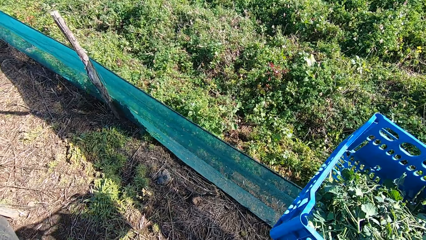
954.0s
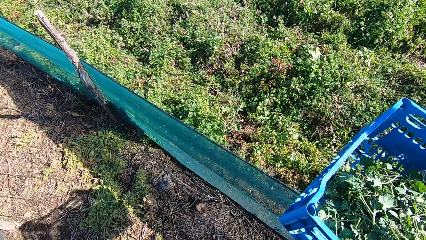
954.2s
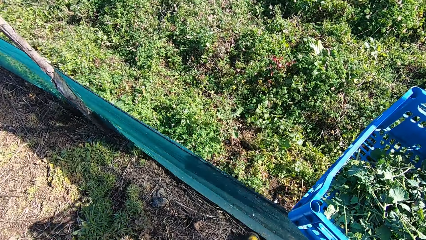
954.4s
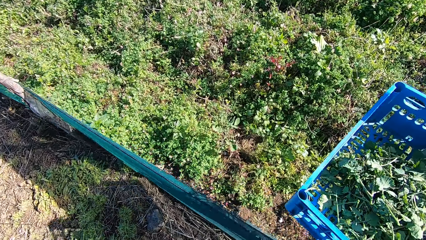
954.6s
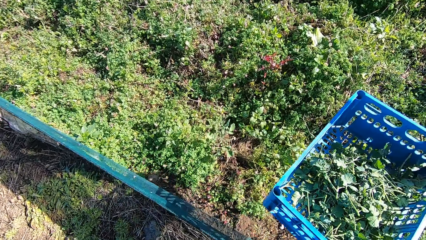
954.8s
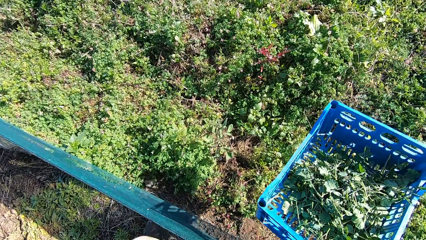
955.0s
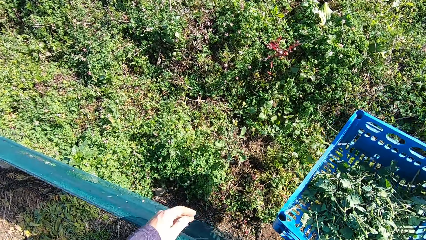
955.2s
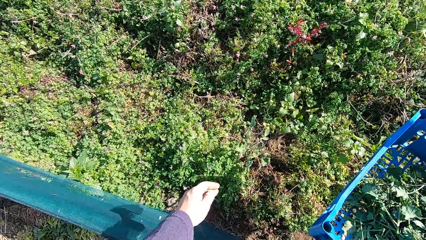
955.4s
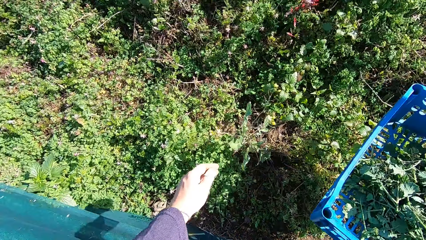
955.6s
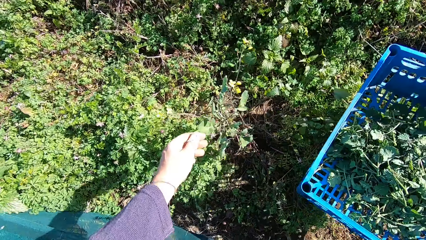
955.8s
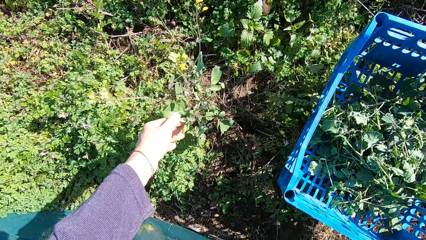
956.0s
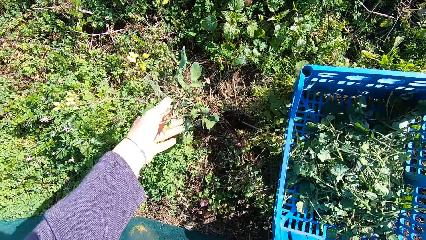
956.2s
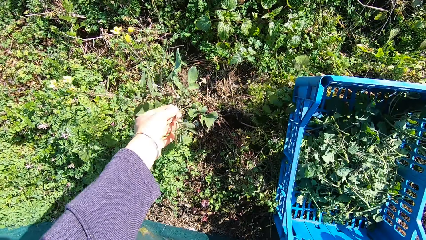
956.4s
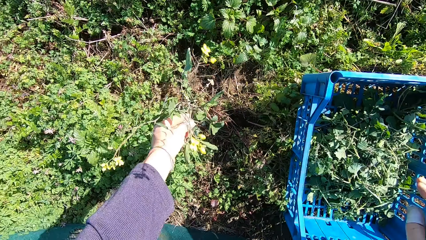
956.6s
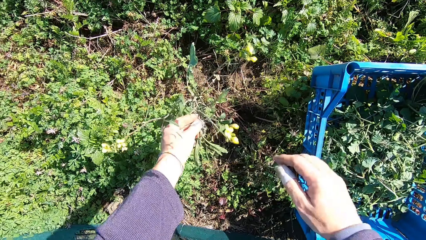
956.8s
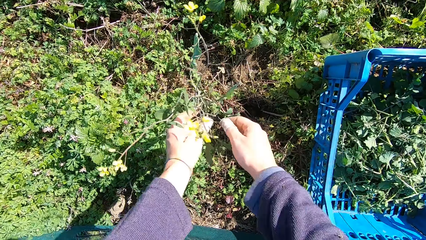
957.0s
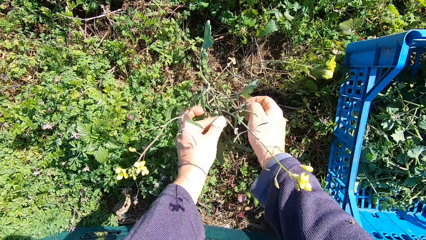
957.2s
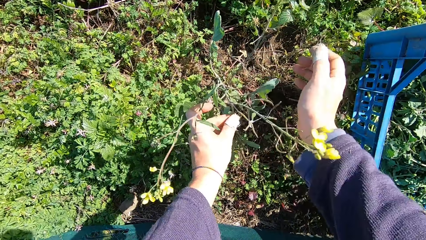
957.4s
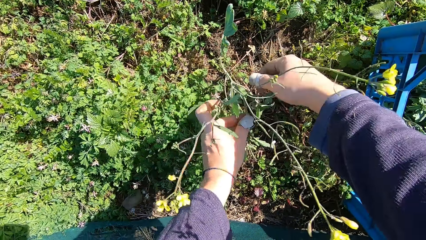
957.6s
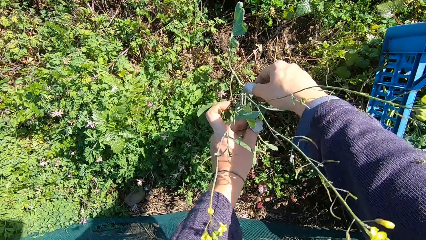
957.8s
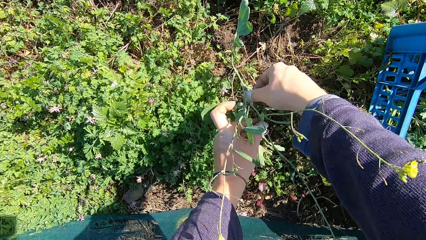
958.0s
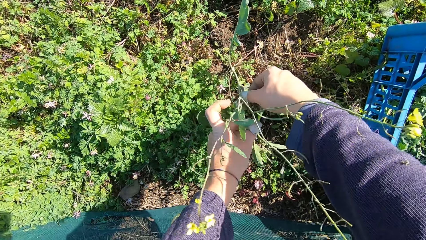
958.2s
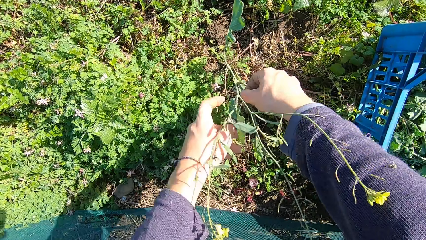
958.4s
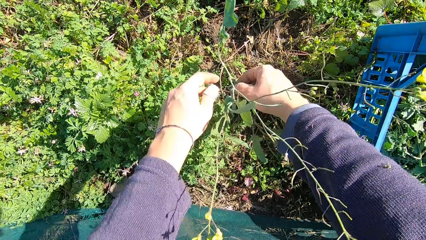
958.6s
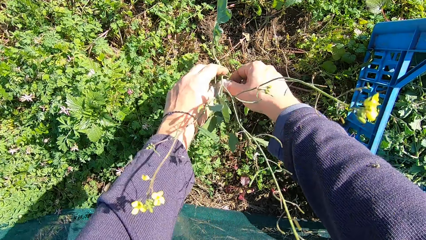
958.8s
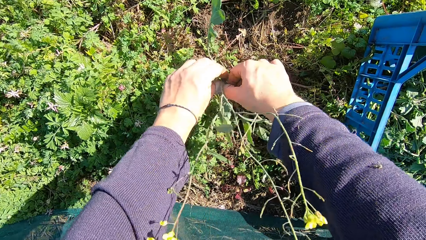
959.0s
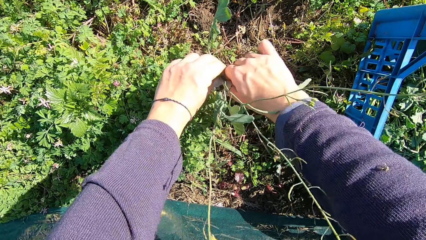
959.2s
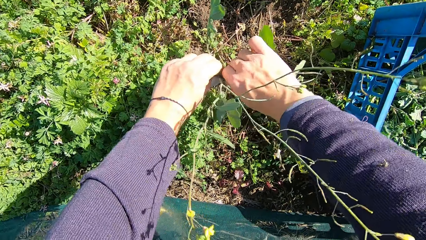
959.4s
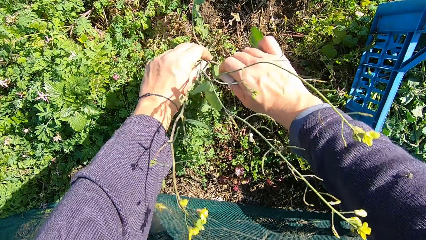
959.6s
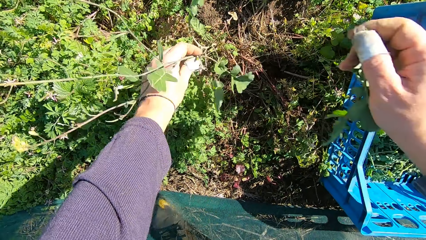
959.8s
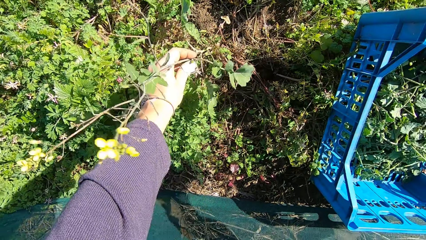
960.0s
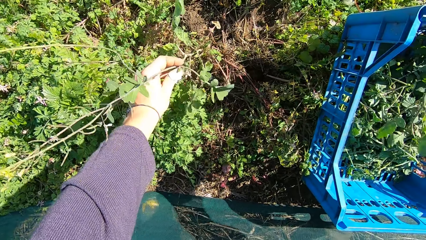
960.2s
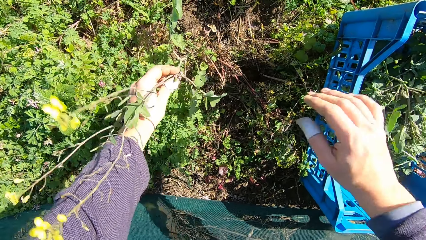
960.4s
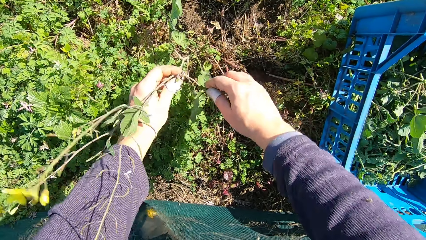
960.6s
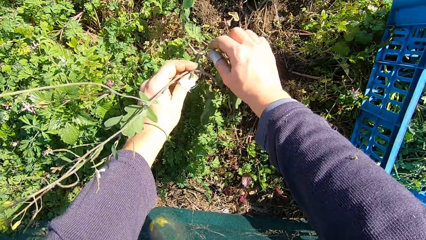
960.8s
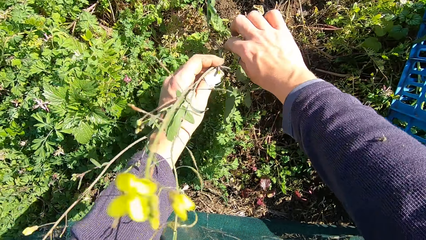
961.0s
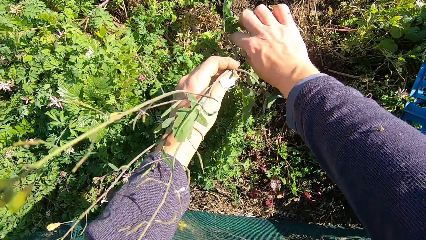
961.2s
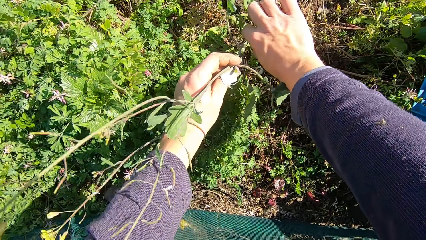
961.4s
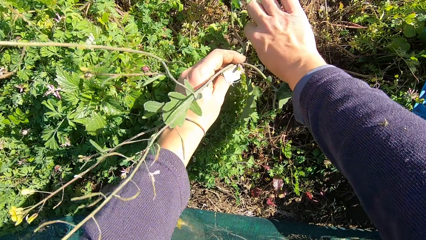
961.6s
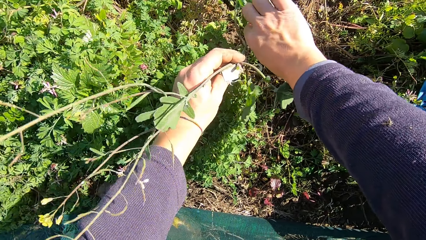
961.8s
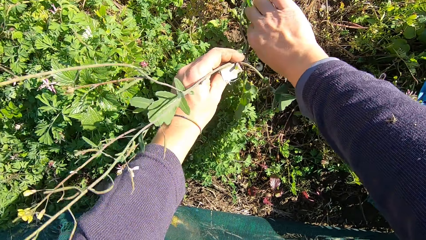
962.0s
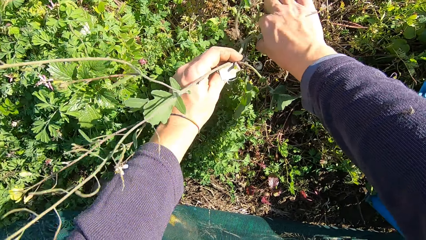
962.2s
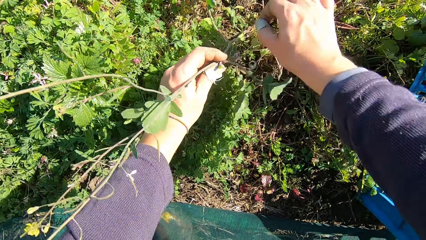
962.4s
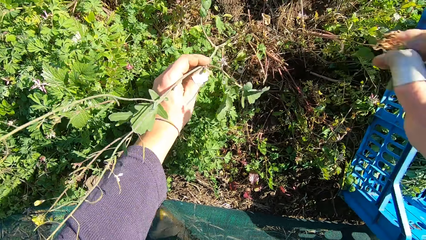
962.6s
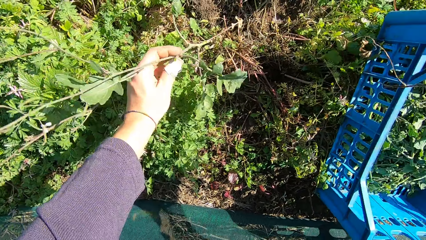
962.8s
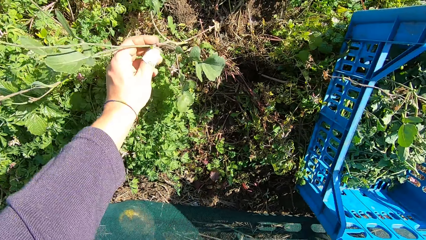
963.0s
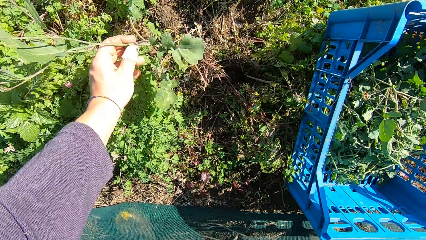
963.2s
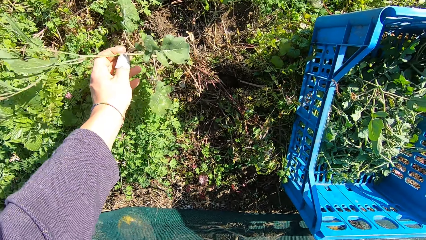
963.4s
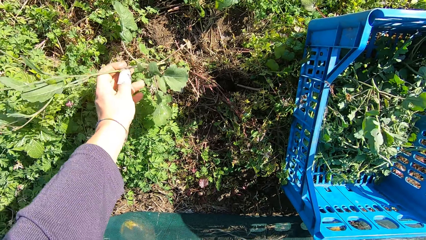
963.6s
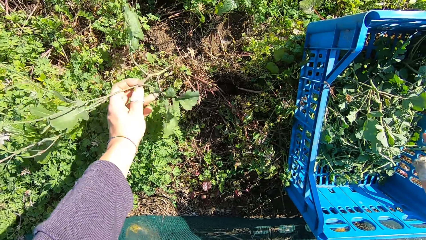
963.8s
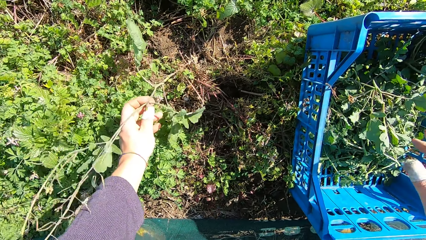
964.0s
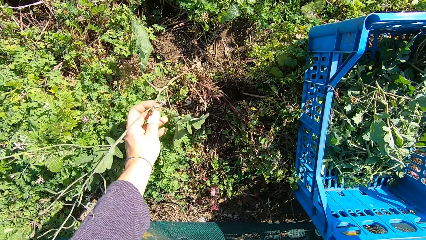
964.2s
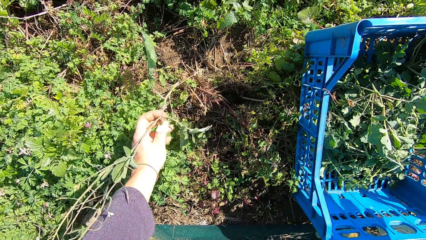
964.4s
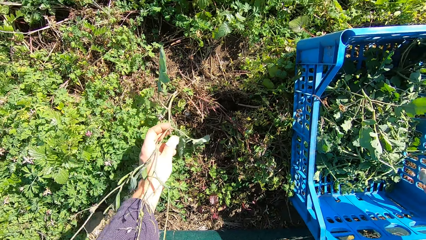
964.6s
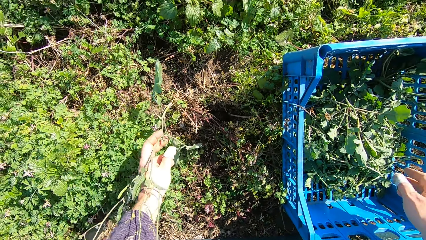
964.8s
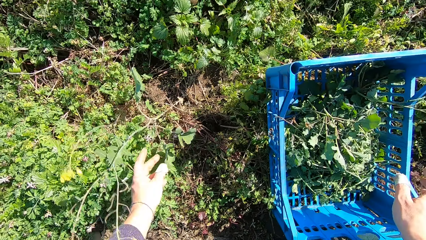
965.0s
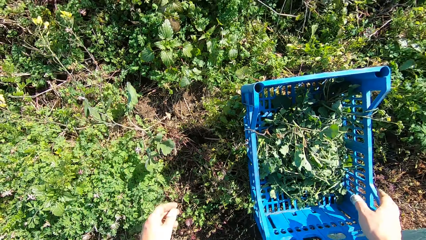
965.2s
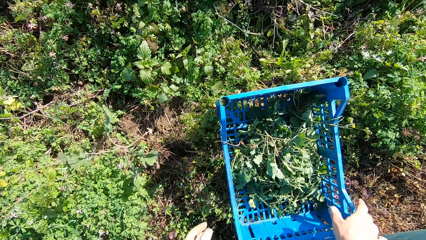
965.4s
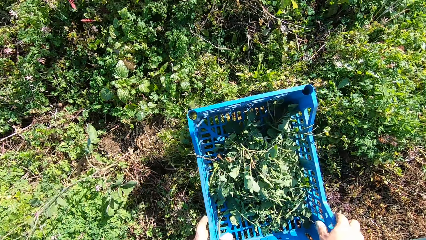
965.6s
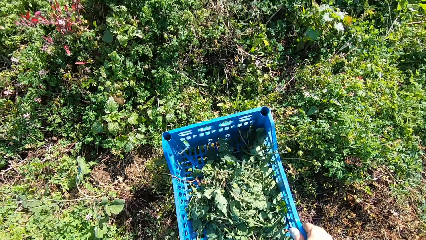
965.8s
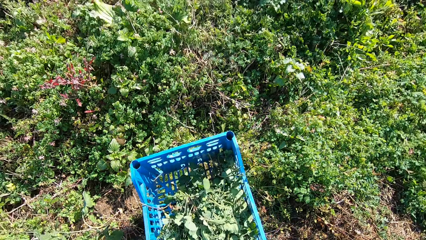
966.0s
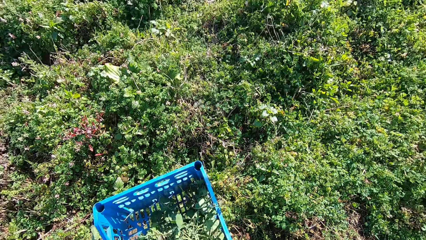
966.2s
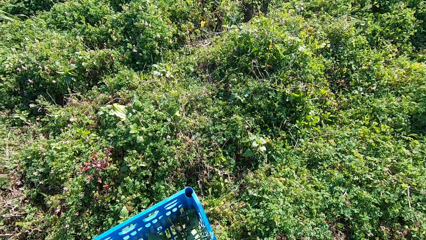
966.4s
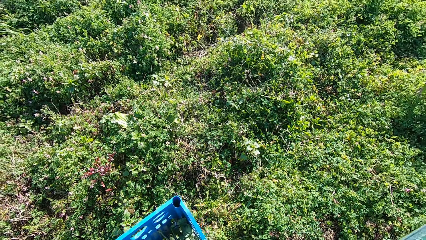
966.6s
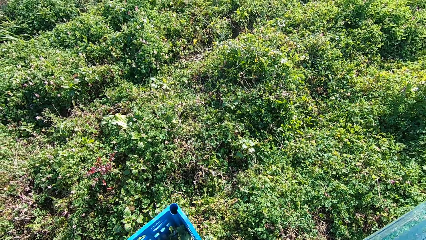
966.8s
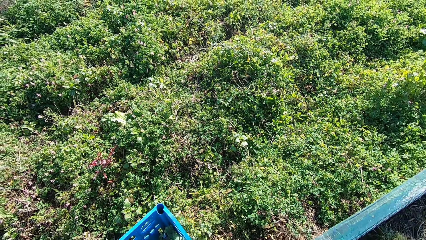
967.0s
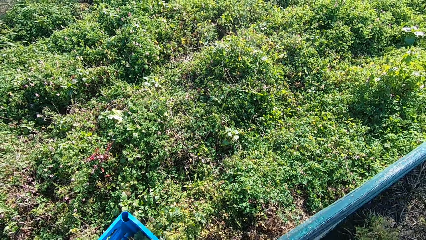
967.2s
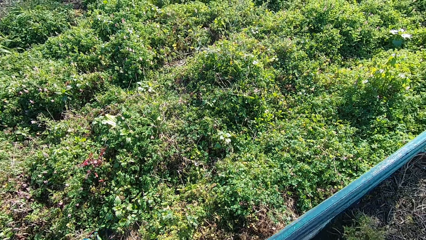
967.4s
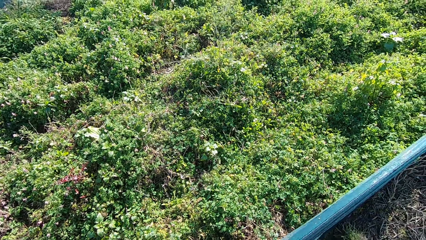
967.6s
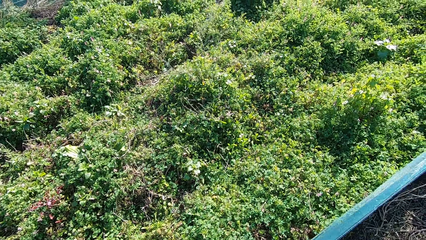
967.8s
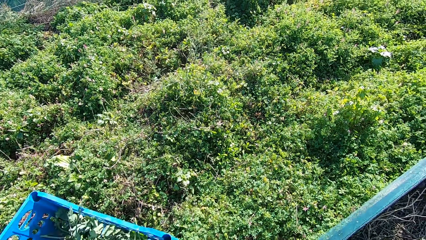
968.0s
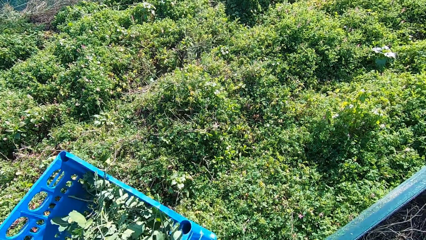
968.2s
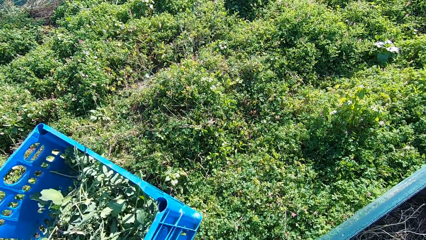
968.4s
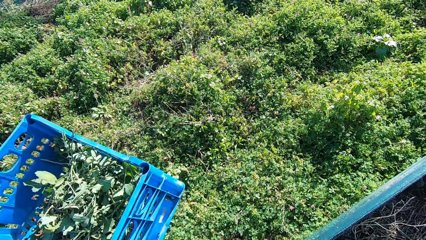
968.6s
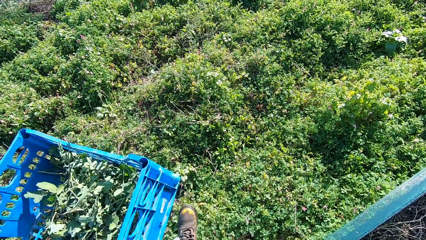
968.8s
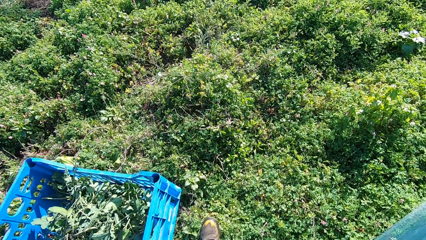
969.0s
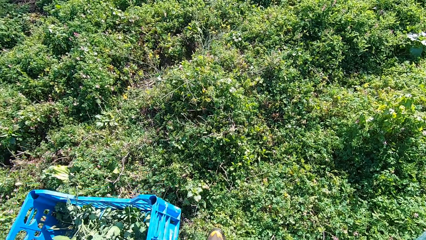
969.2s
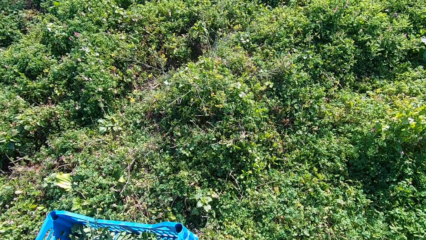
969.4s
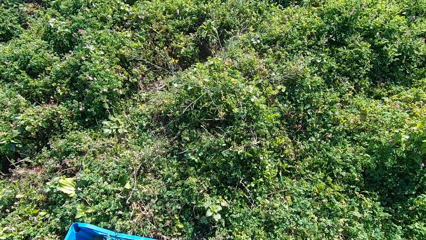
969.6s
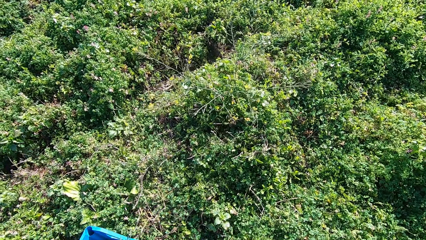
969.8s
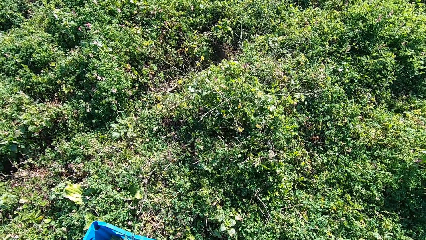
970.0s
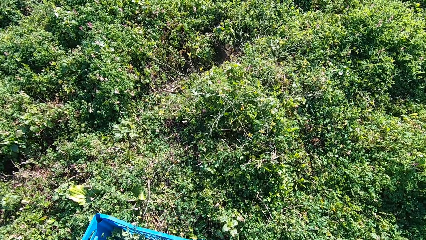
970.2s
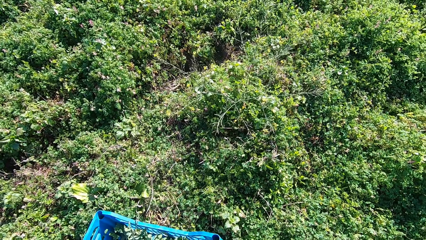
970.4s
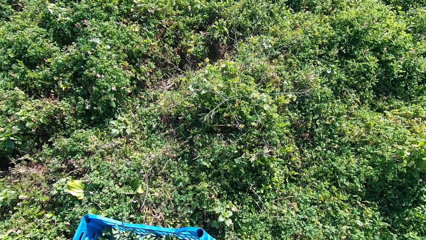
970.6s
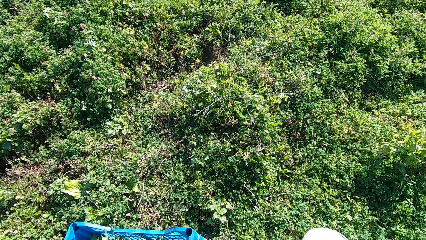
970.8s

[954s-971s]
The camera wearer drops the basket on the ground. He cuts a stem from the plant with his hand. He drops the stem in the basket. He cuts a stem from the plant with his hand. He drops the stem in the basket. He carries the basket from the ground with his hand. He walks forward in the garden with the basket.
